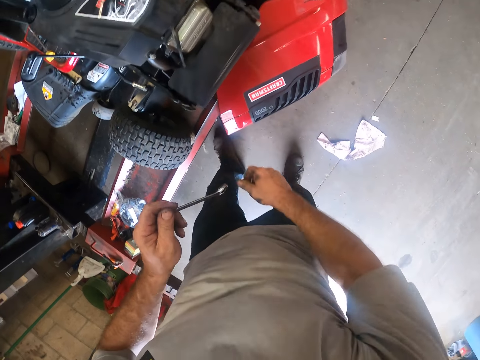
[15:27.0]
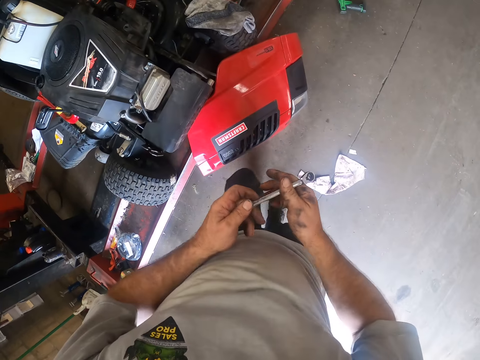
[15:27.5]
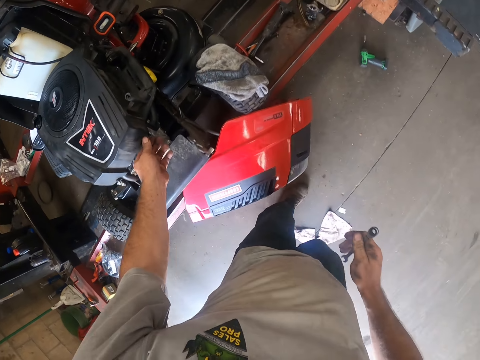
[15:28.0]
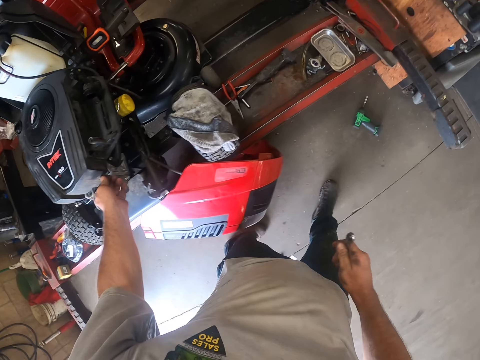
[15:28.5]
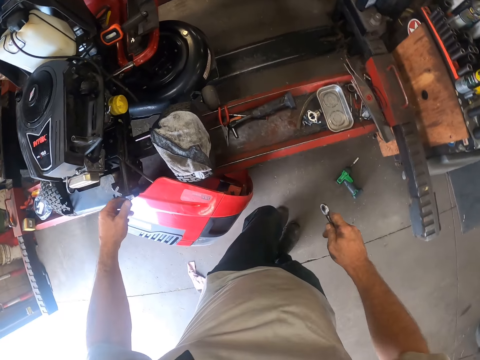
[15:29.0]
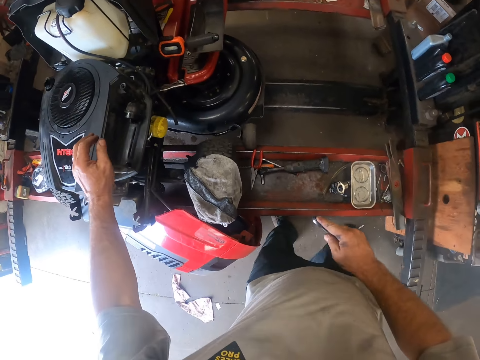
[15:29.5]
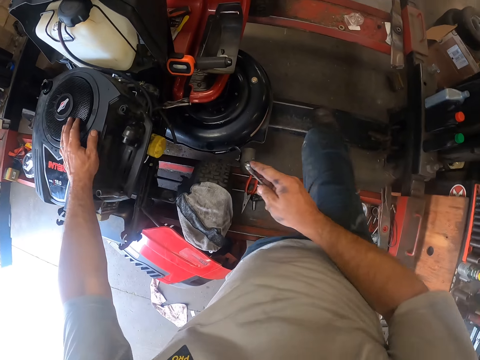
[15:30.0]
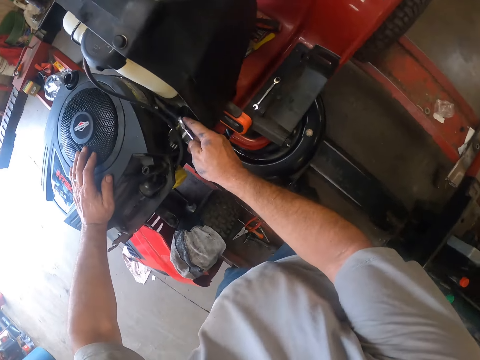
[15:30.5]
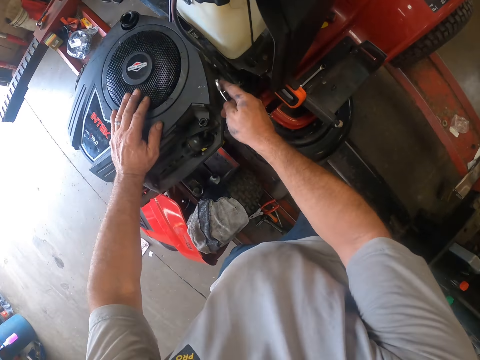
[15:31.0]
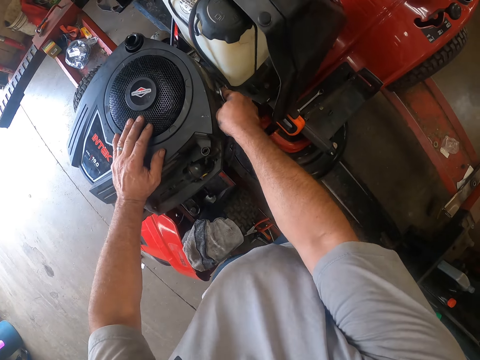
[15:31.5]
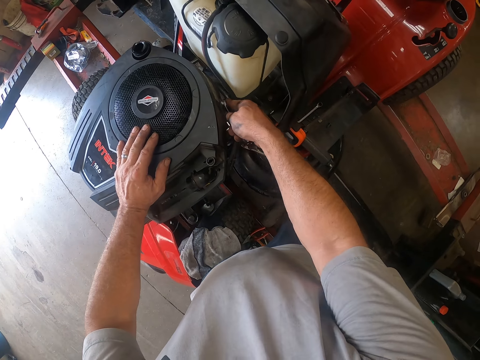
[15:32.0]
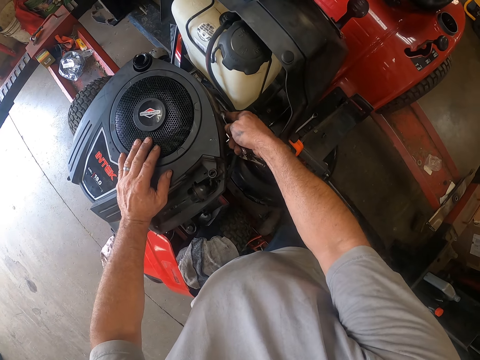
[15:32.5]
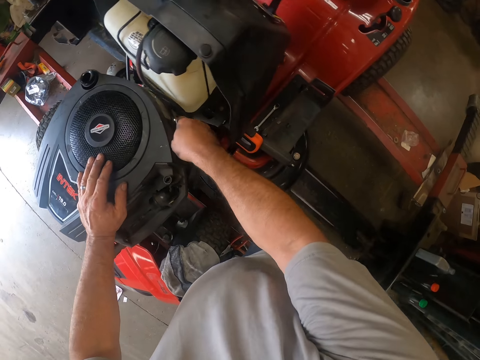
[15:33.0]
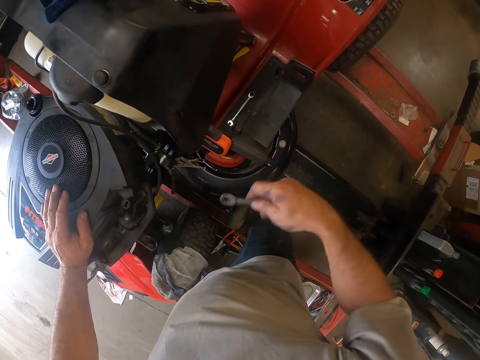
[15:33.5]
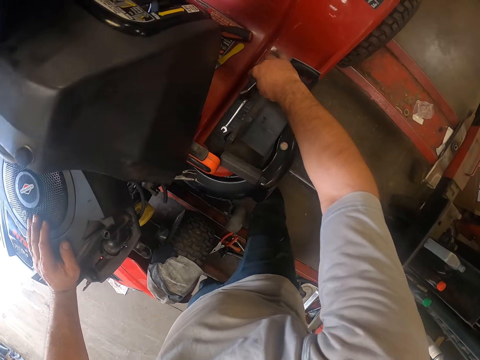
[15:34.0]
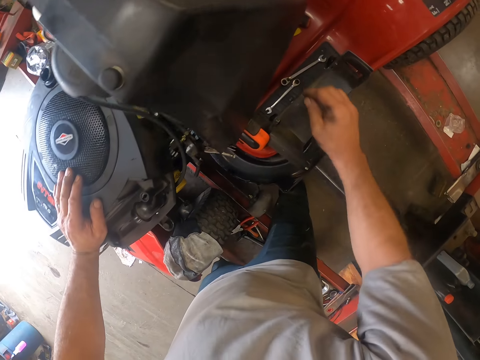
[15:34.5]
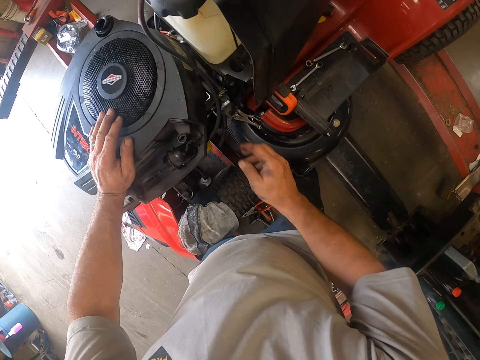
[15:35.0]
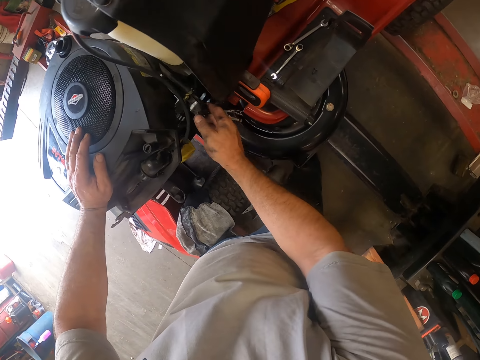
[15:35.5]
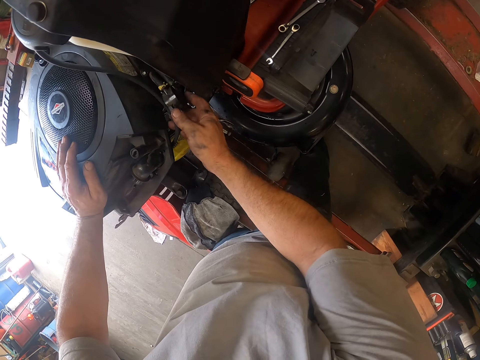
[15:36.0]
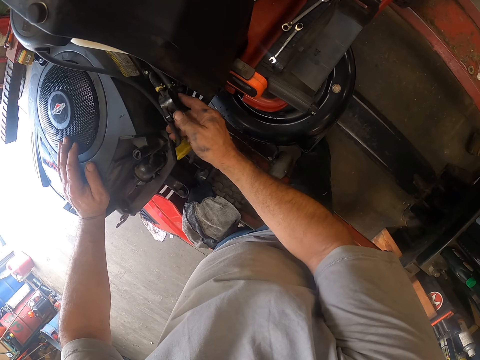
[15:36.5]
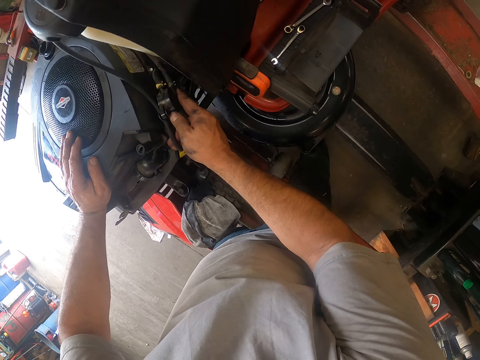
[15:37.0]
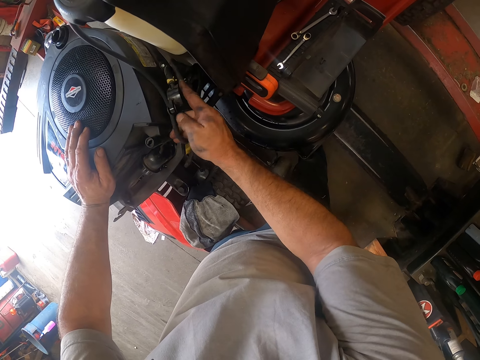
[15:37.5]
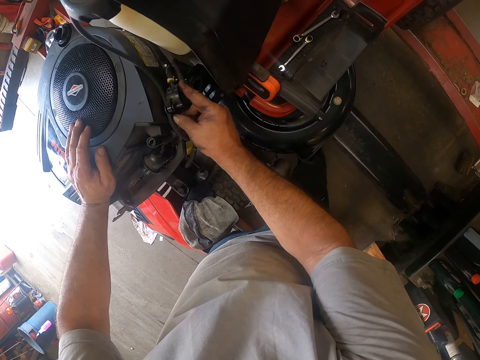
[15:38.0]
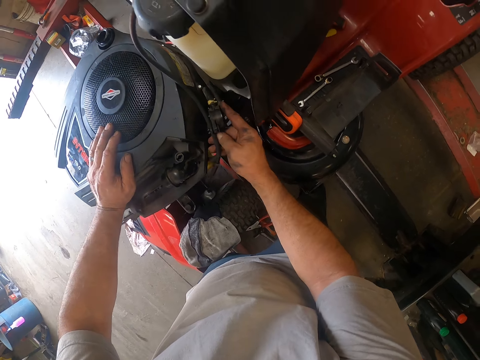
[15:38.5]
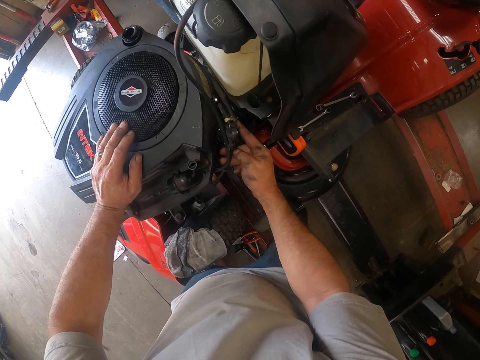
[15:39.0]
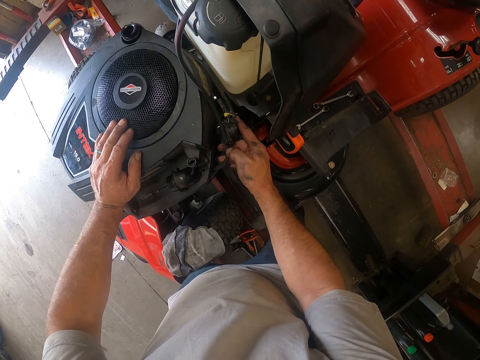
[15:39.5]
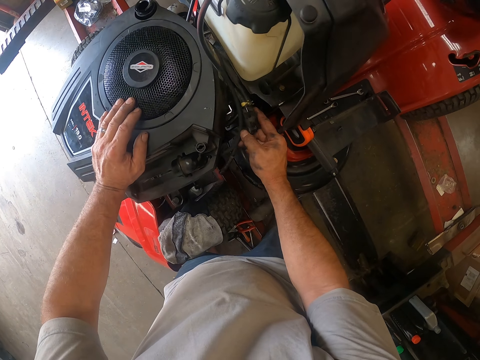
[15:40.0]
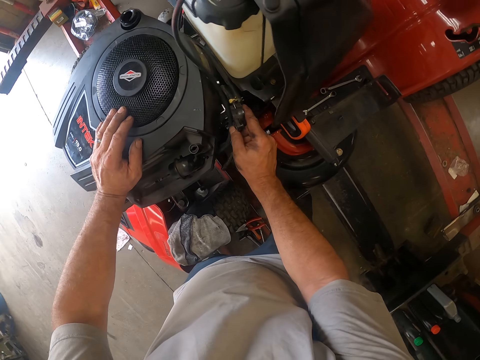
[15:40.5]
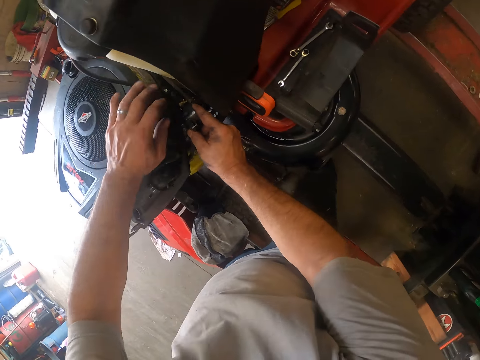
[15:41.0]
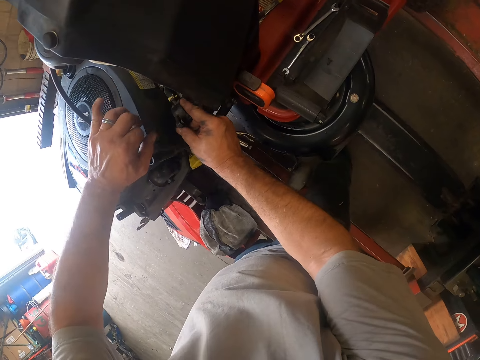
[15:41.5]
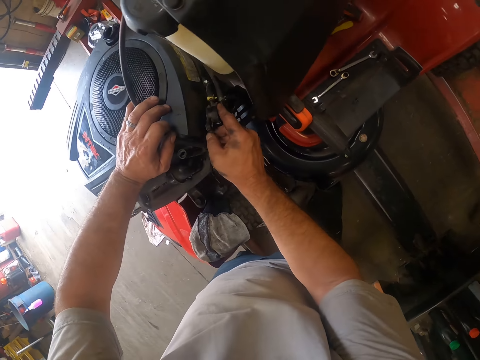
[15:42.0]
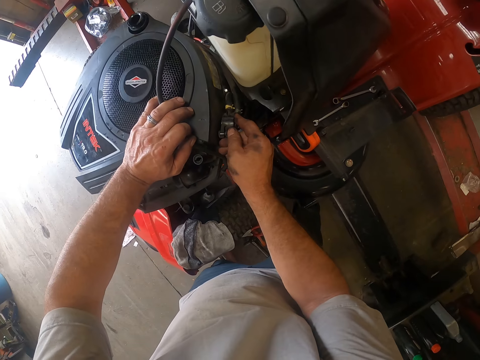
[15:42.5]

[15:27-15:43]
The camera wearer passes the spanner from his left hand to his right hand and touches the lawn mower with his left hand. He fixes the lawn mower. He inserts a screw into the lawn mower with the spanner in his hands. He drops the spanner on the lawn mower with his right hand. He adjusts wires on the lawn mower with his hands. He fixes the lawn mower engine oil cap.

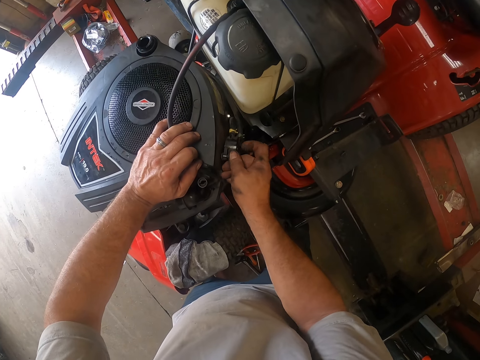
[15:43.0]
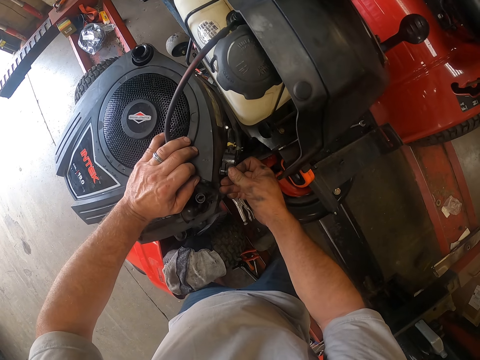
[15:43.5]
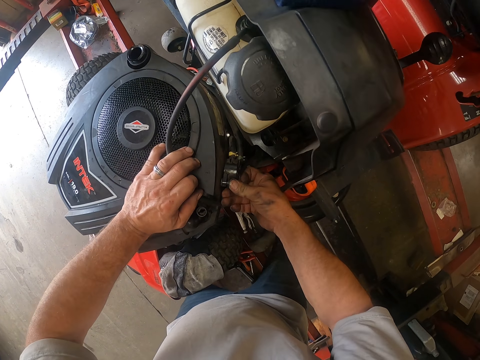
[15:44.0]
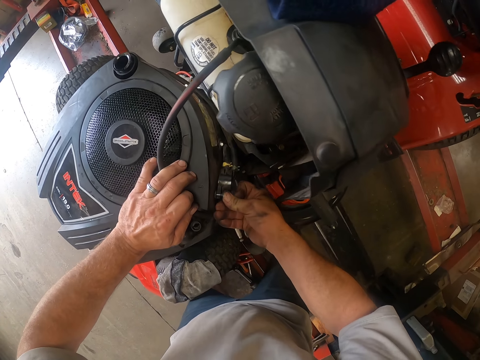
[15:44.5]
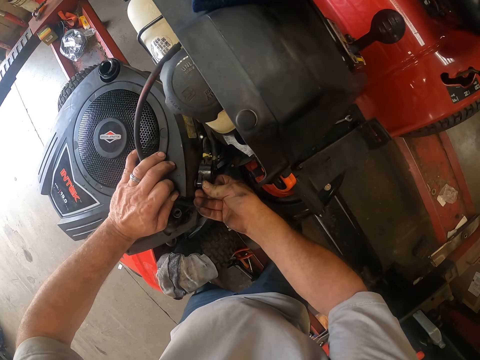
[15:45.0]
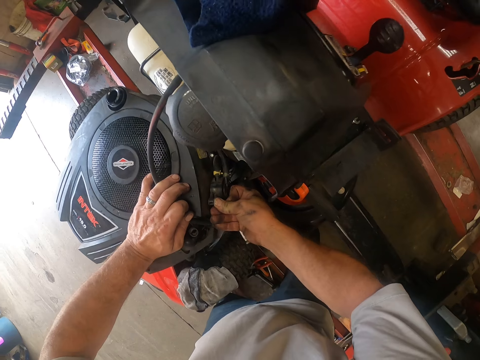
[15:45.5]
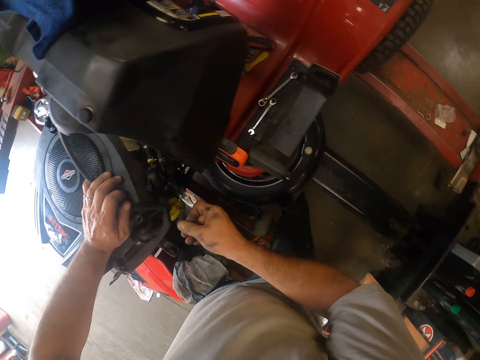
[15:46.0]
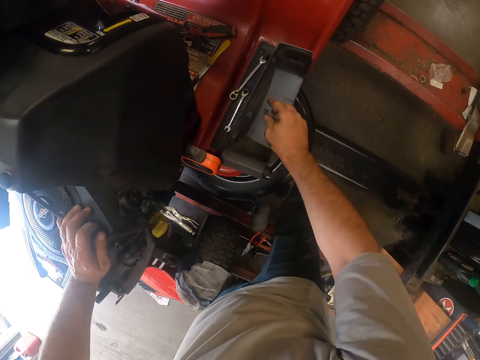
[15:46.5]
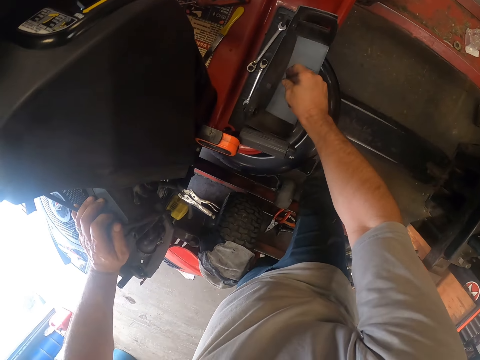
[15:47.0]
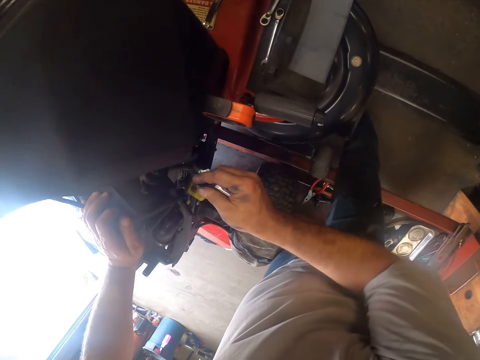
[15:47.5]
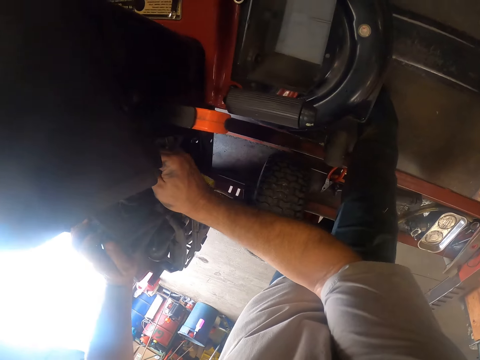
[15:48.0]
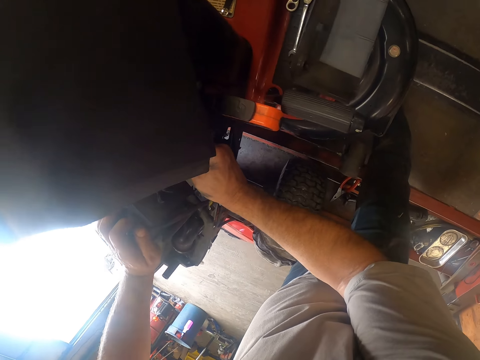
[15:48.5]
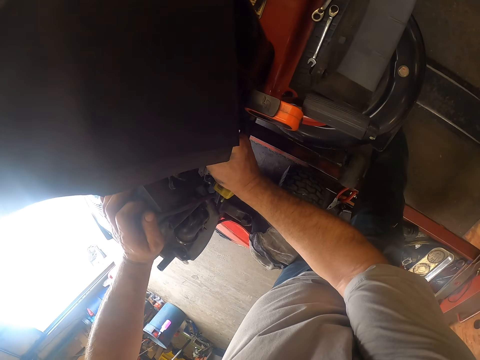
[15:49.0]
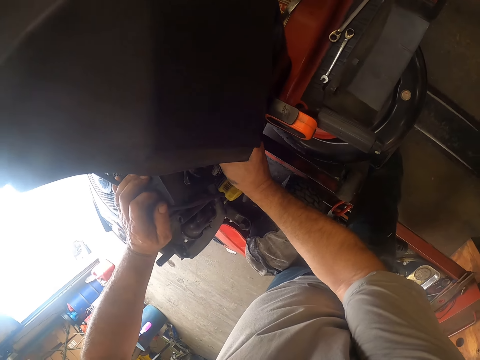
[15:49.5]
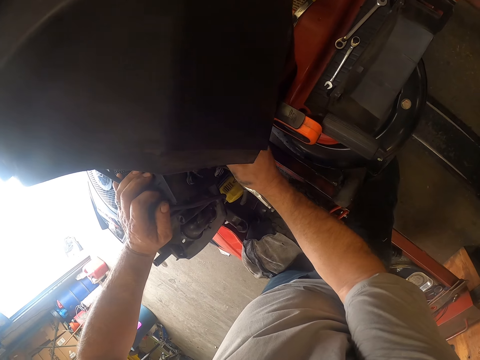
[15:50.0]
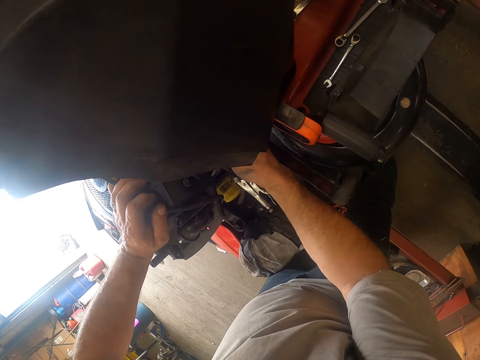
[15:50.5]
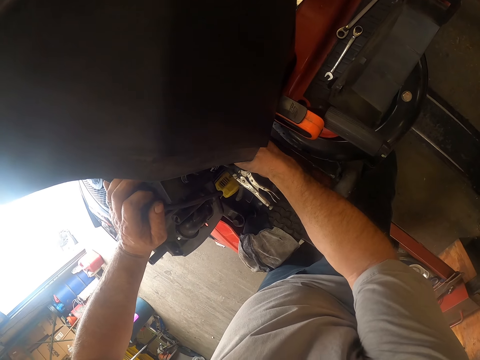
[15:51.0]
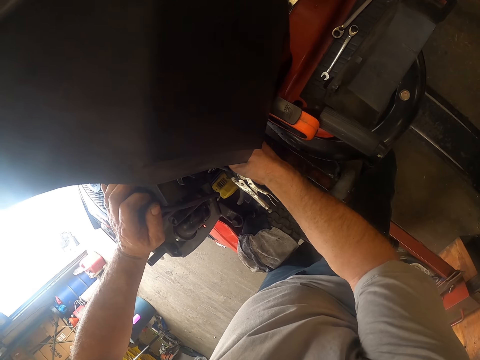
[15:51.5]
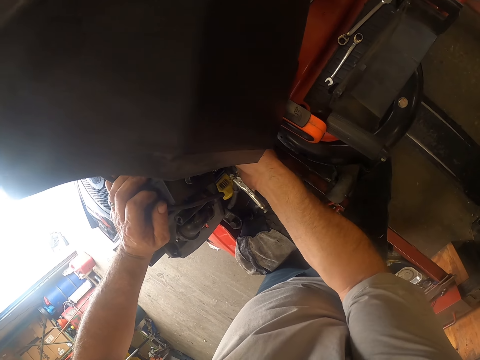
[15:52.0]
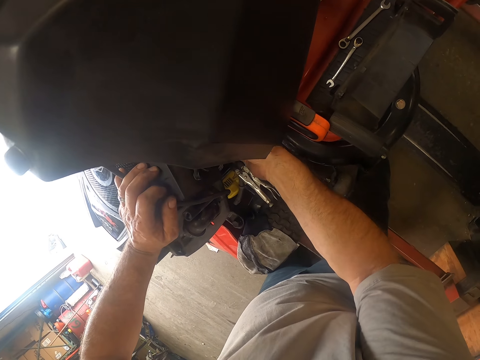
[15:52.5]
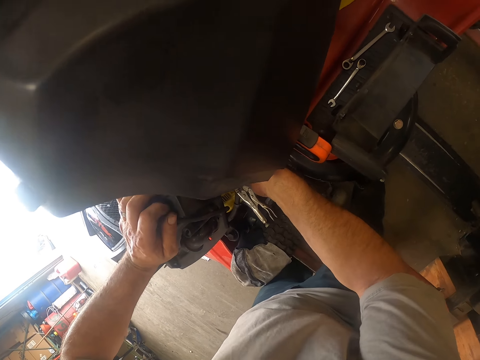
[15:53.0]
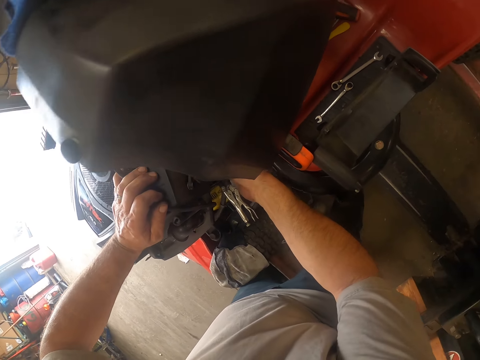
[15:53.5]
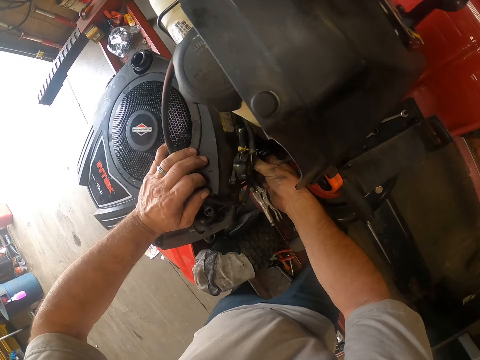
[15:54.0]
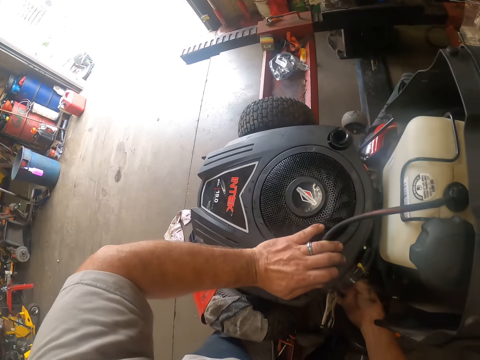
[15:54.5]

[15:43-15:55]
The camera wearer picks up a nut or engine cap from the lawn mower with his right hand. He inserts the nut into the lawn mower with his right hand. He tightens the engine cap.
